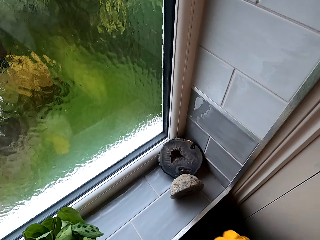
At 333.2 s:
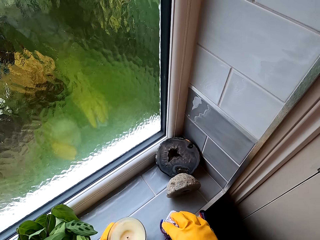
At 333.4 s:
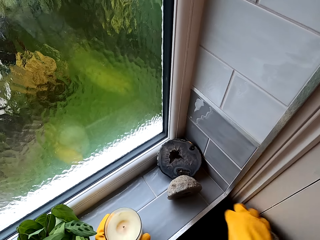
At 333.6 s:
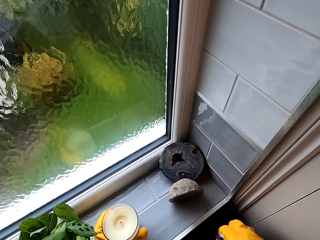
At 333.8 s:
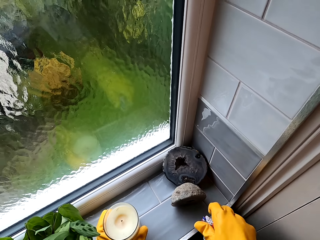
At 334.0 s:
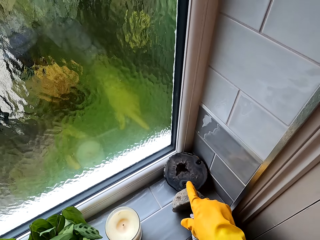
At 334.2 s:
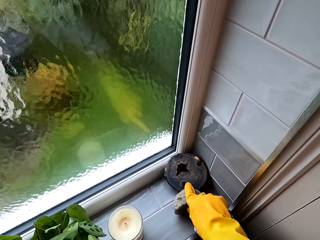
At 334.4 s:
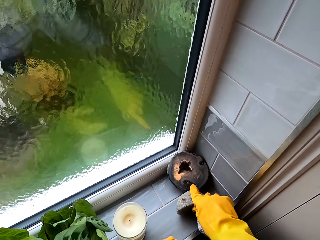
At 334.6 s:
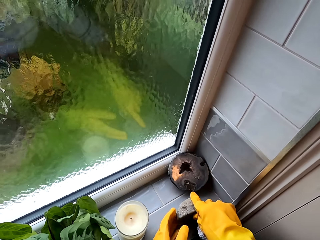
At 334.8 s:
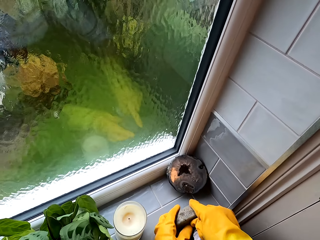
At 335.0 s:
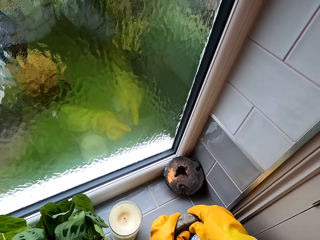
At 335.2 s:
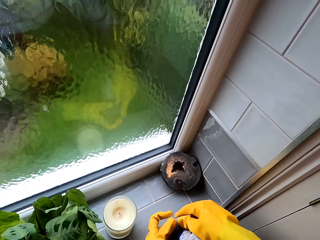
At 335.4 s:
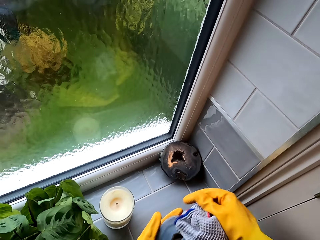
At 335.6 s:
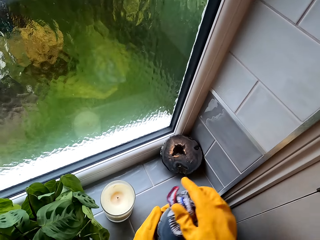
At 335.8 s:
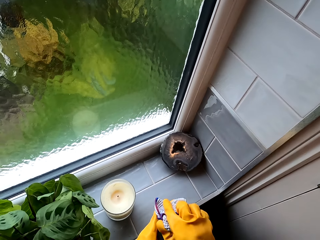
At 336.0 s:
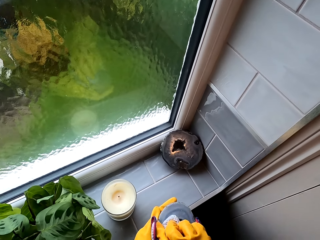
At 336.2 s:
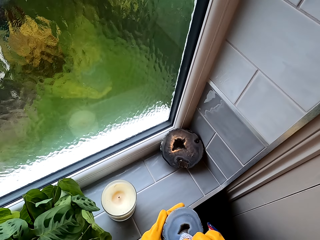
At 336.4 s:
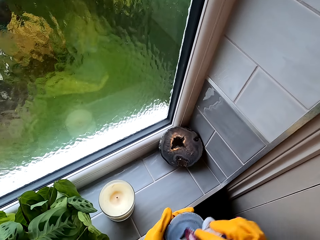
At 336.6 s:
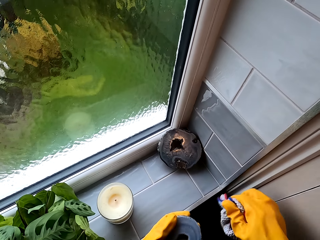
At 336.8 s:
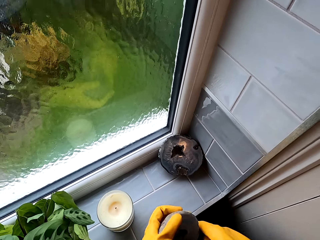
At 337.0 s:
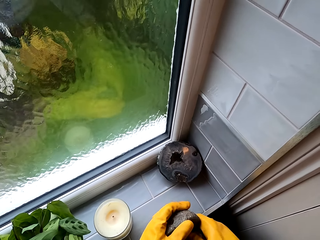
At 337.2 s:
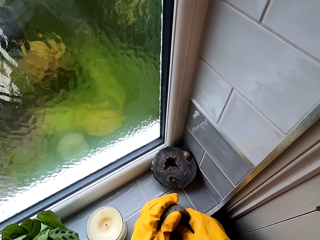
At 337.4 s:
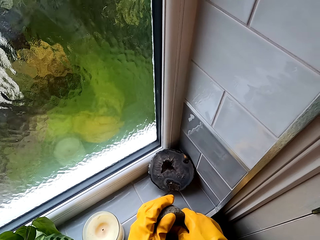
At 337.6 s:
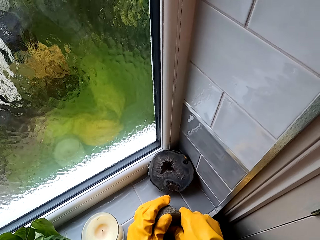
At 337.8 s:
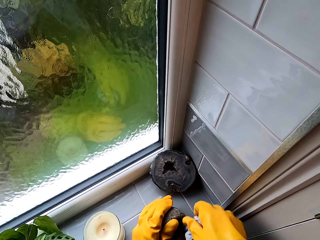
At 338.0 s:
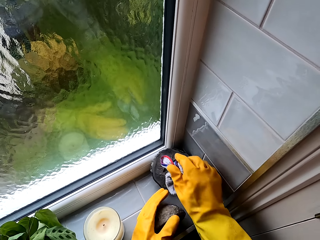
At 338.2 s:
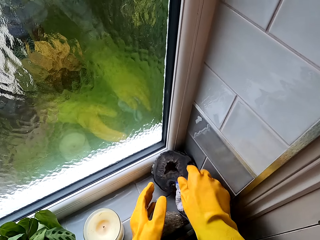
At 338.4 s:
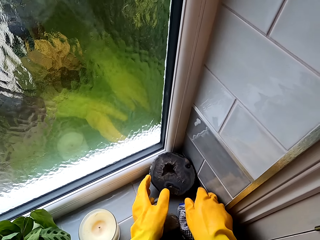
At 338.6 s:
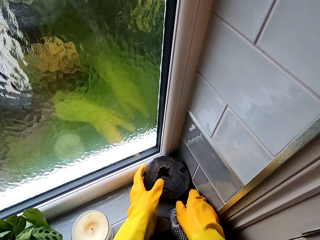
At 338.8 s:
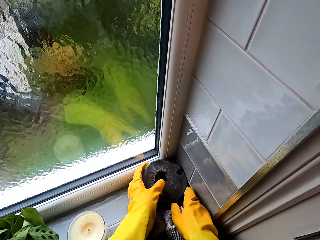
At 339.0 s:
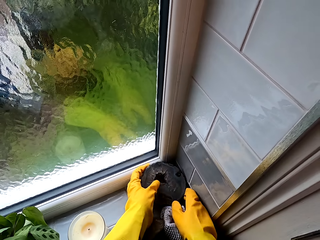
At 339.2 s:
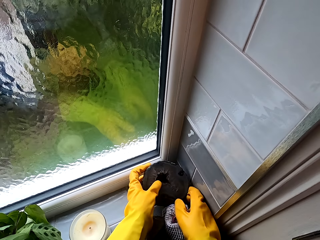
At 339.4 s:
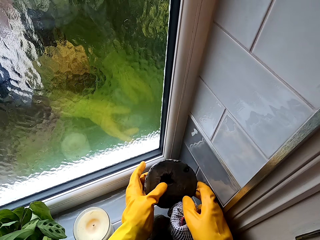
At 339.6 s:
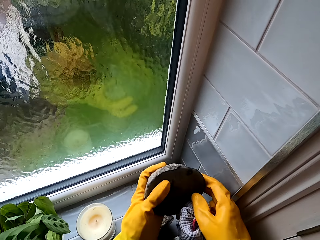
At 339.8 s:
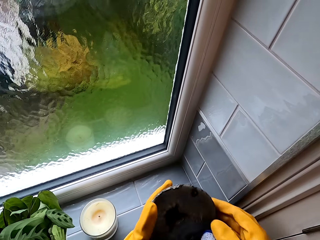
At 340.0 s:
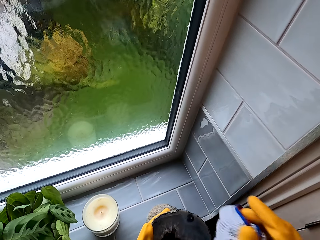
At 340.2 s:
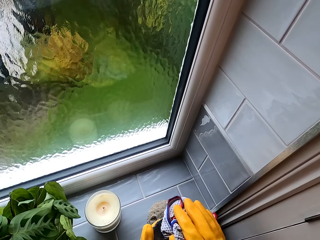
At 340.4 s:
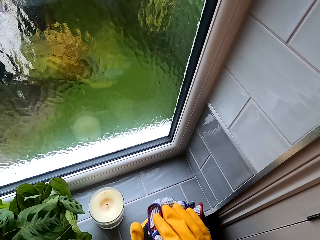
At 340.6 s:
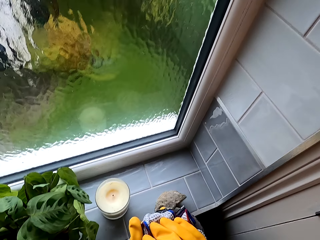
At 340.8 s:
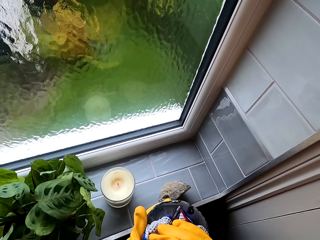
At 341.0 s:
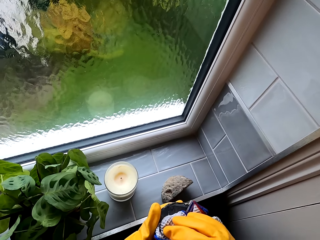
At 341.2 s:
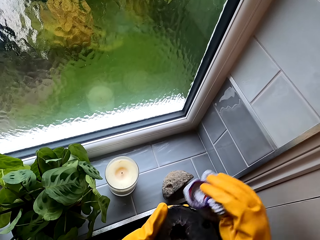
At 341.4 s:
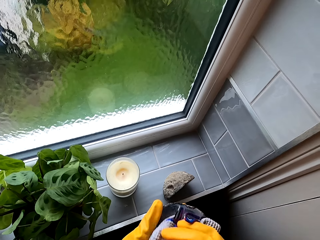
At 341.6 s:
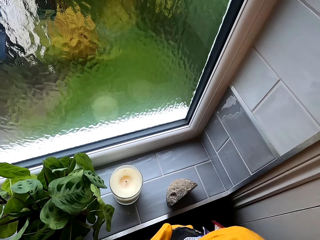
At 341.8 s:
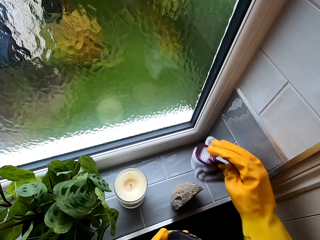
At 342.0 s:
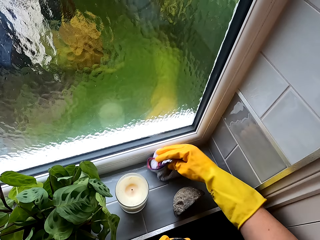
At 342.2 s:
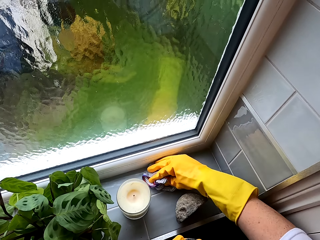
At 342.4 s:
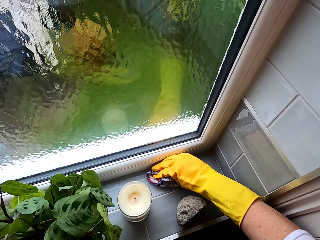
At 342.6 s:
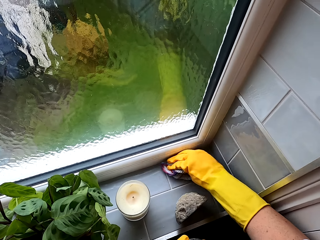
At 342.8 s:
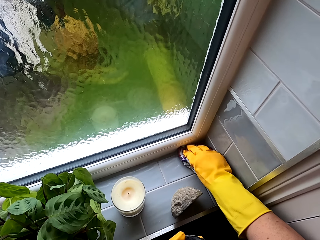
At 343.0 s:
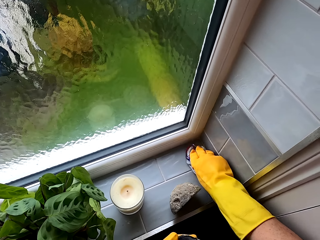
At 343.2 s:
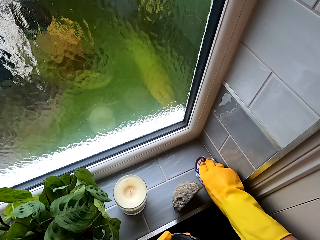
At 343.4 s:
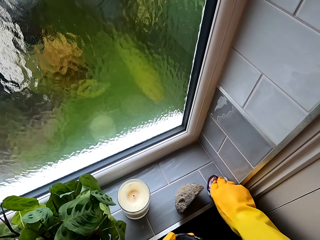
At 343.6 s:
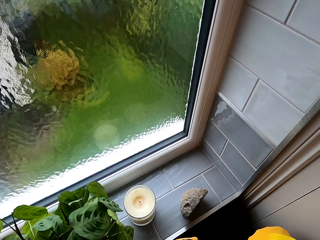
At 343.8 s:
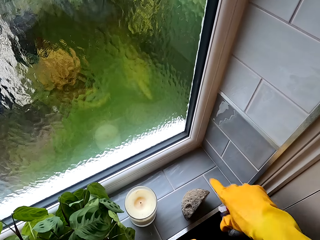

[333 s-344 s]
The camera wearer puts the candle down. They pick up a stone on the window. They move a decoration, hold the decoration with the other hand, and wipe the stone using the towel. They put the stone on the window. They wipe the decoration. They pick up the stone on the window, wipe the stone using the towel, and wipe the window using the towel.

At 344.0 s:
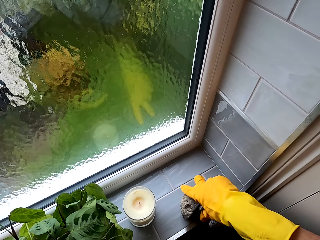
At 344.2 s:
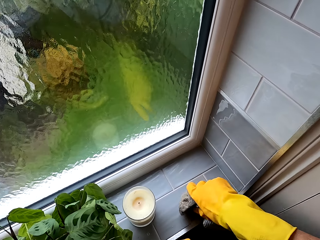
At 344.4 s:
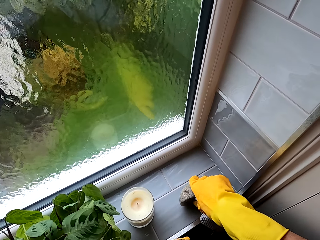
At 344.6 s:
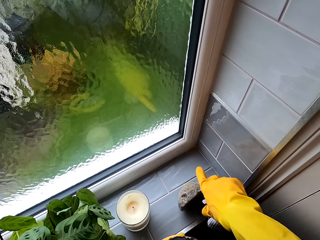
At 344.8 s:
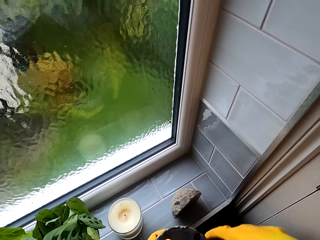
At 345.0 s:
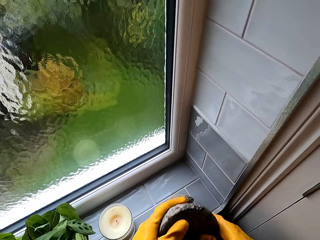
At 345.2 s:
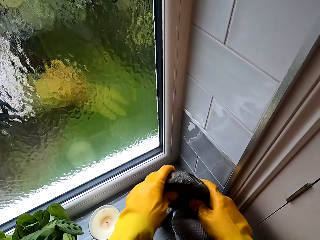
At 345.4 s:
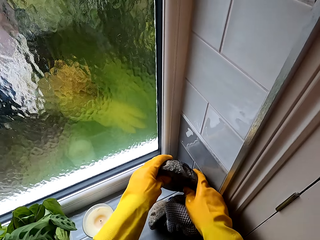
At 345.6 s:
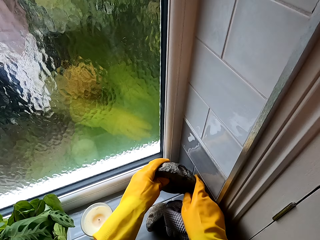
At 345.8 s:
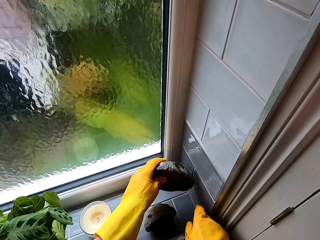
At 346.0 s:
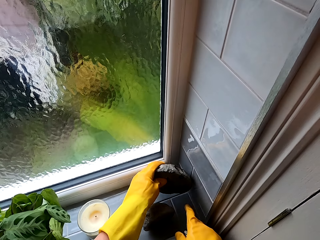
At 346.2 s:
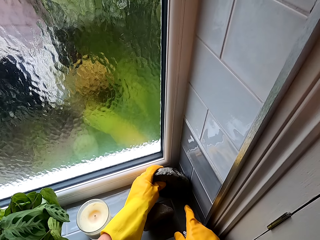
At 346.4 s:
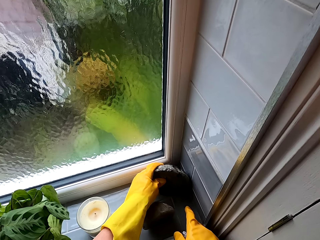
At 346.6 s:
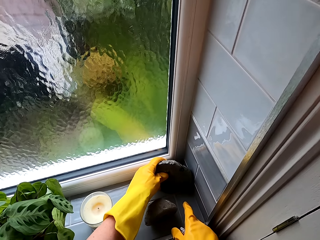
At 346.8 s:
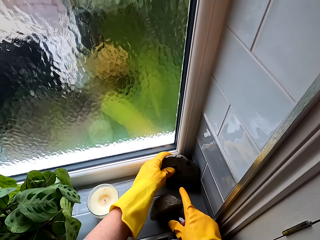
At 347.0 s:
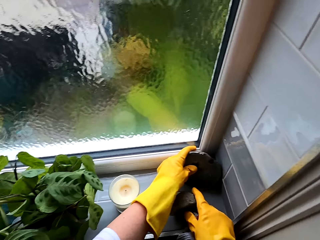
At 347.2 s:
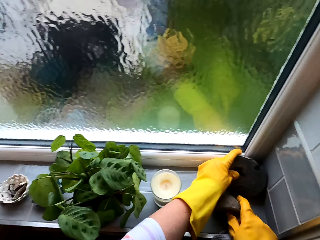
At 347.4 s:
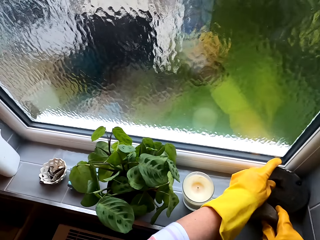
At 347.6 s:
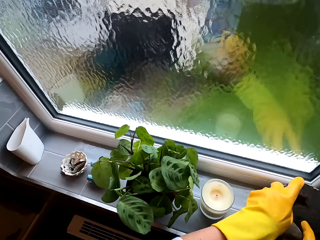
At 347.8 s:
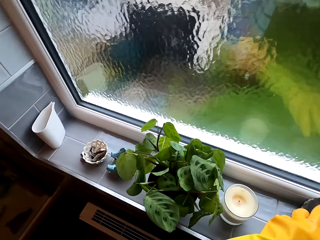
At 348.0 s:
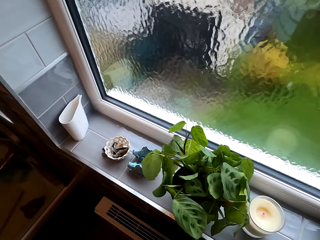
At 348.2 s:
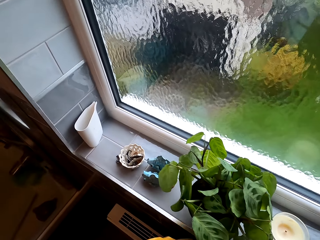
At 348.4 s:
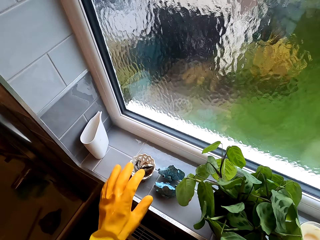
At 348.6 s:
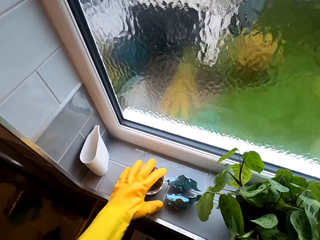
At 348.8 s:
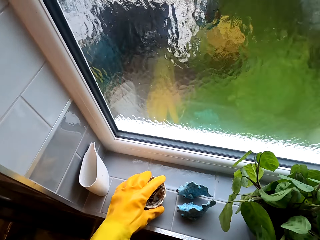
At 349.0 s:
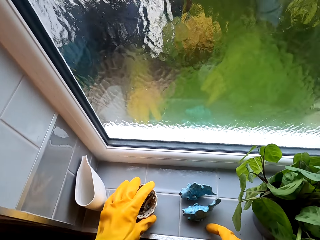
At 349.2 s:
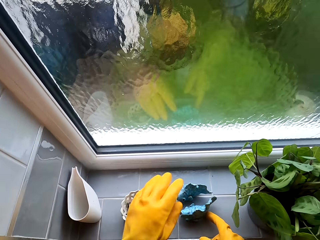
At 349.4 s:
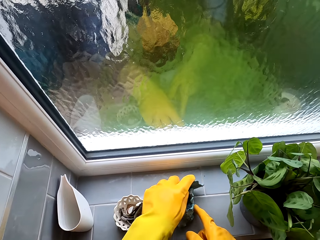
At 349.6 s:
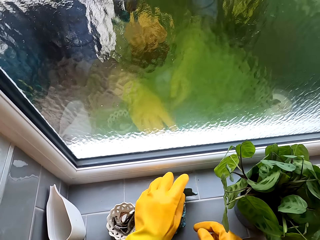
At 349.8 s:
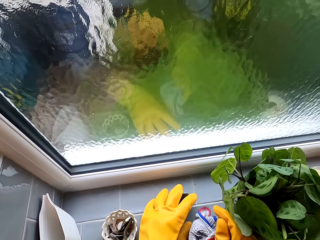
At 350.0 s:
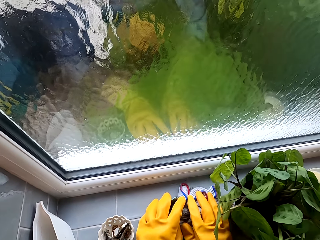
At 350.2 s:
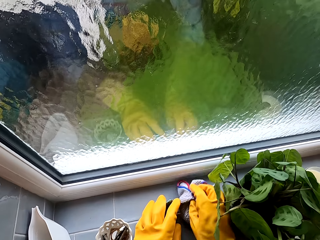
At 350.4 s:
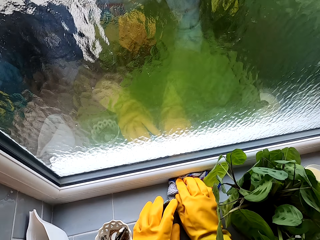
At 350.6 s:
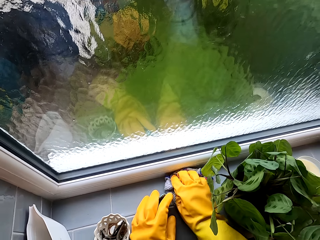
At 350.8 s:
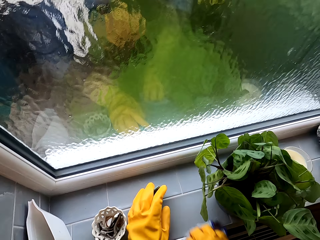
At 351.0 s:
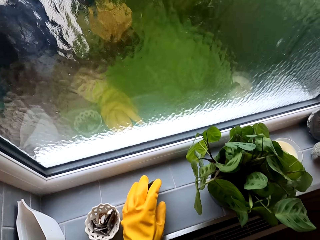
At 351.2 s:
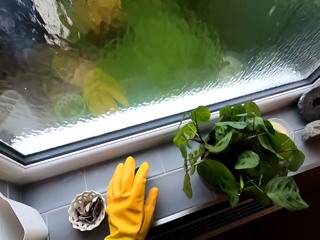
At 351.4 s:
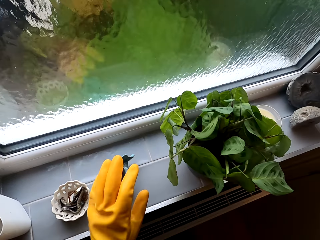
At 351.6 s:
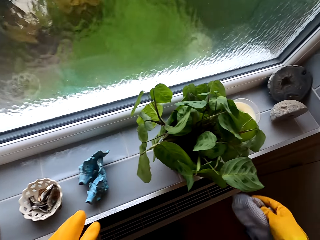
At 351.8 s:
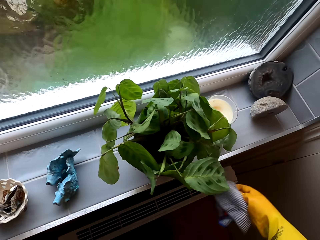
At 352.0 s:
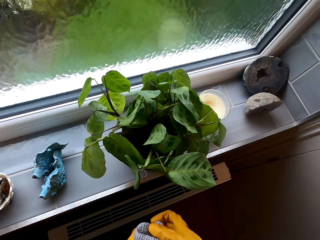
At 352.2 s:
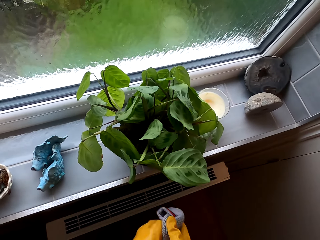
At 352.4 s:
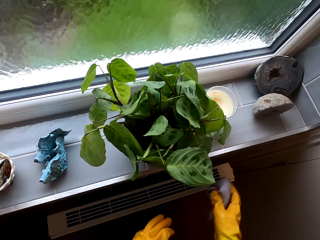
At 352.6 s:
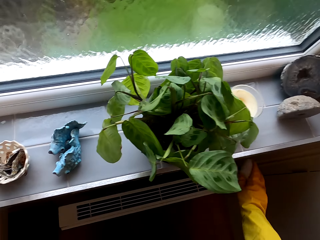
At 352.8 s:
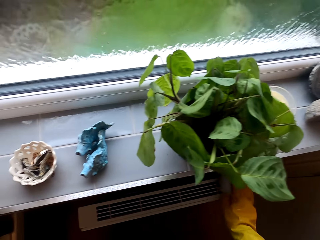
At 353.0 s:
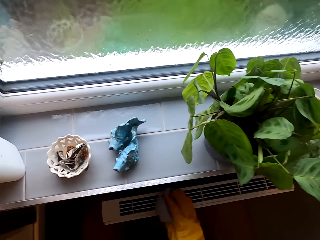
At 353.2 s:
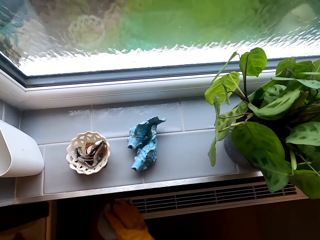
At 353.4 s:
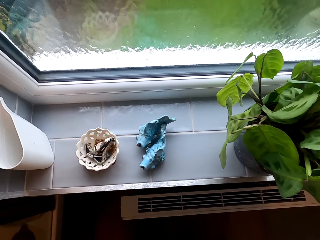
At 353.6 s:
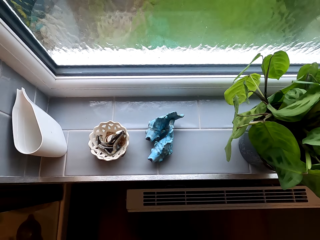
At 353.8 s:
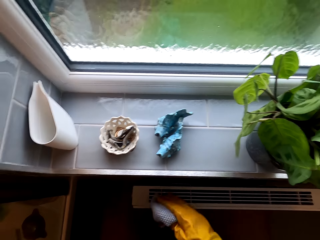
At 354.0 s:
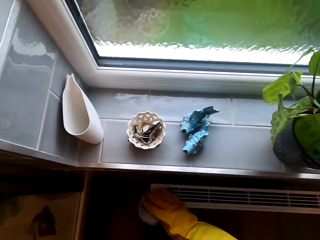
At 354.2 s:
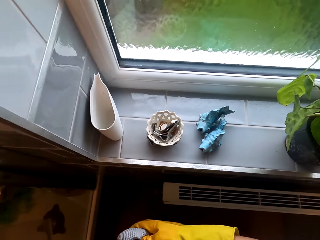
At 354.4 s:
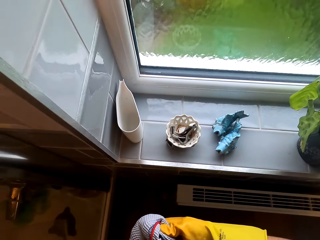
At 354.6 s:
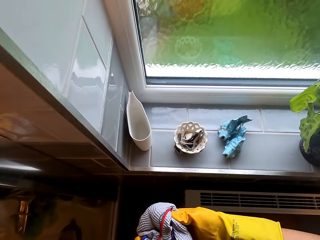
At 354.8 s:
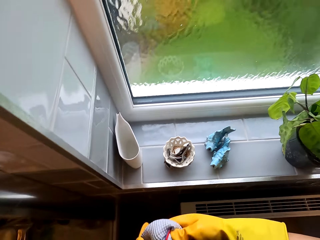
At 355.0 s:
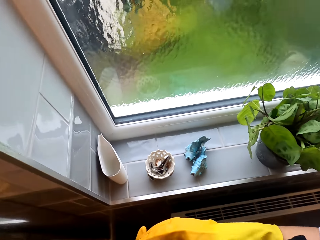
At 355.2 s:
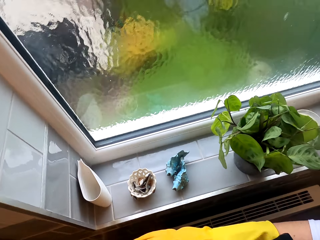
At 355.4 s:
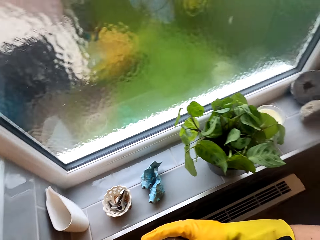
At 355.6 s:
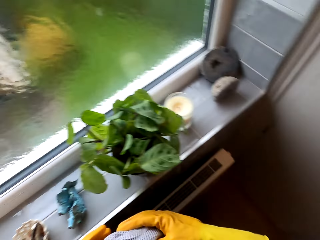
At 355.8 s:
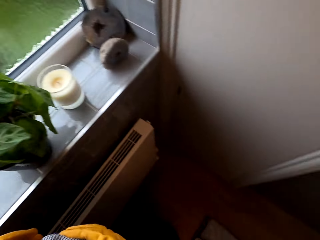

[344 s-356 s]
The camera wearer moves the decoration and touches the decoration. They put the stone on the window. They touch the decoration. They move around. They pick up a dish of ornaments on the window. They touch a bowl. They move the decorations and hold the decorations. They wipe the window using the towel. They remove a hand from the decoration. They hold the cloth with the other hand. They wipe something.
